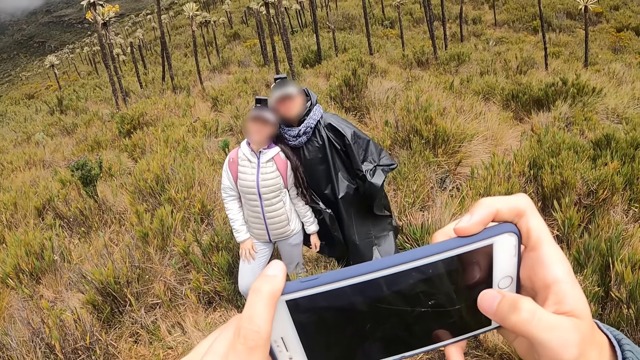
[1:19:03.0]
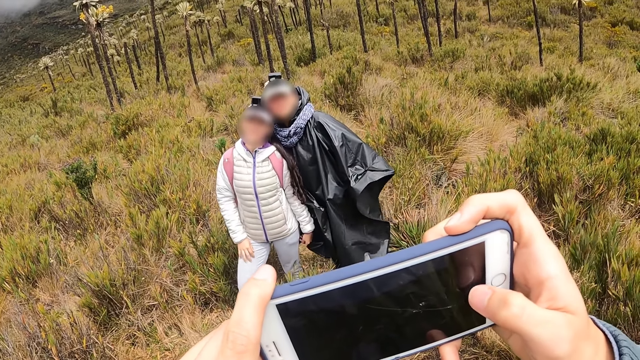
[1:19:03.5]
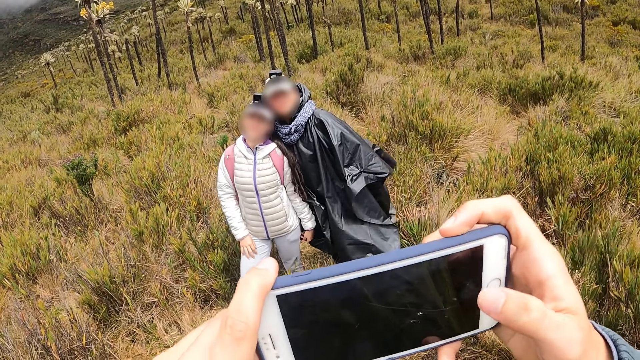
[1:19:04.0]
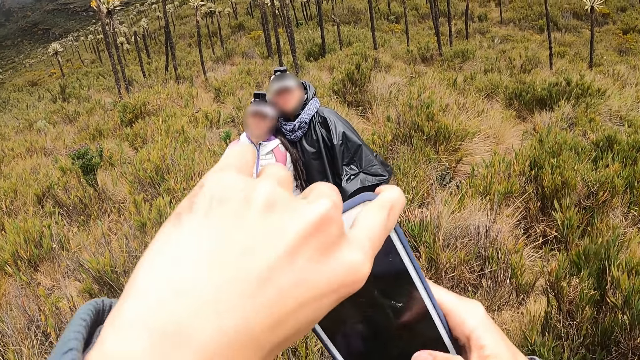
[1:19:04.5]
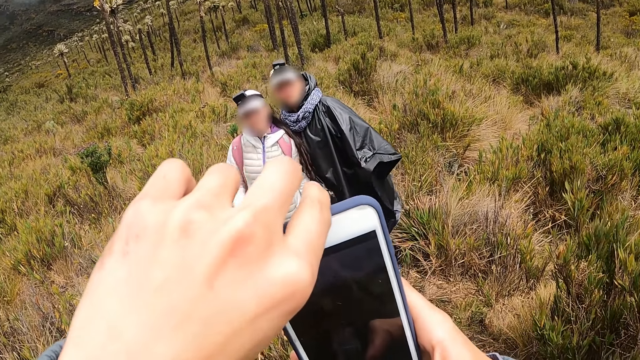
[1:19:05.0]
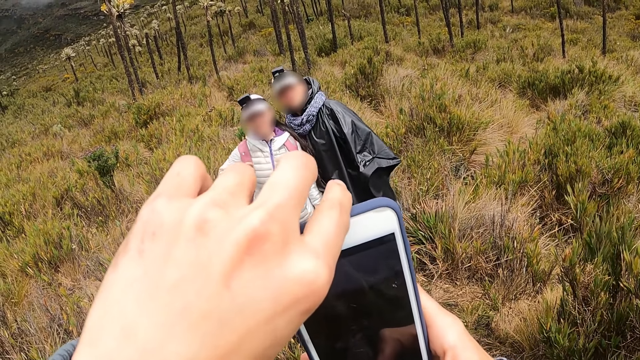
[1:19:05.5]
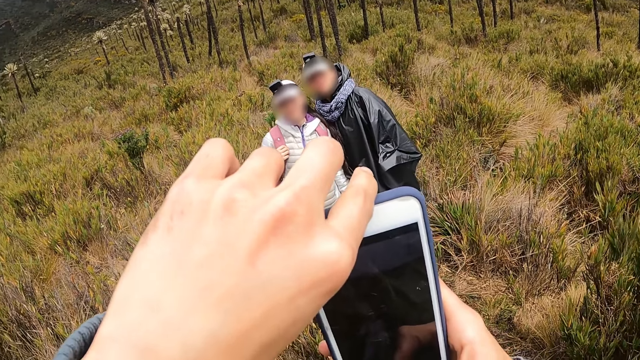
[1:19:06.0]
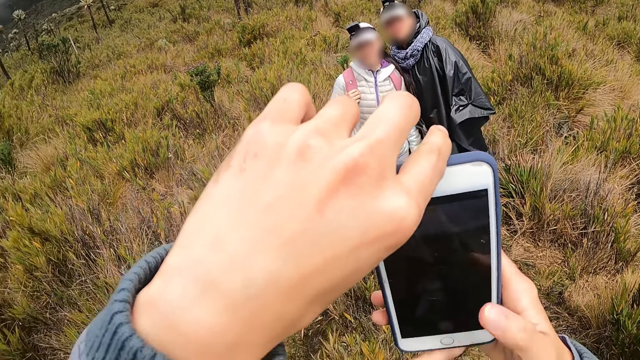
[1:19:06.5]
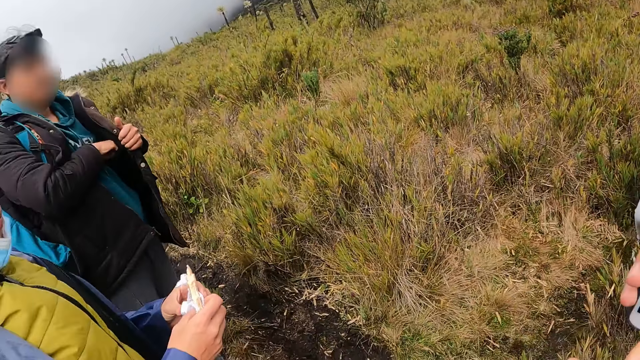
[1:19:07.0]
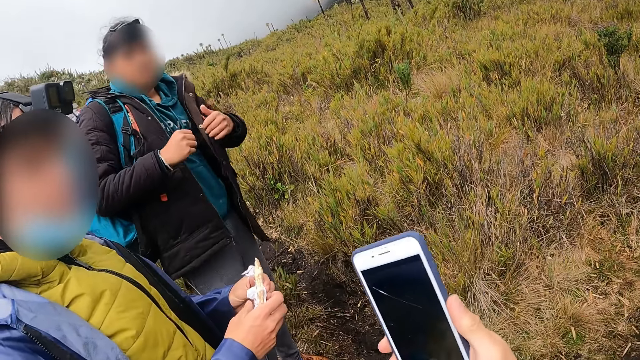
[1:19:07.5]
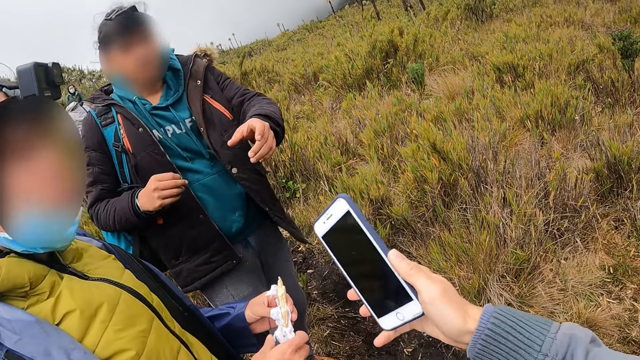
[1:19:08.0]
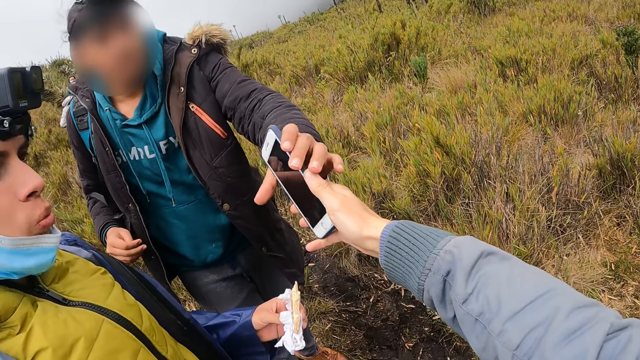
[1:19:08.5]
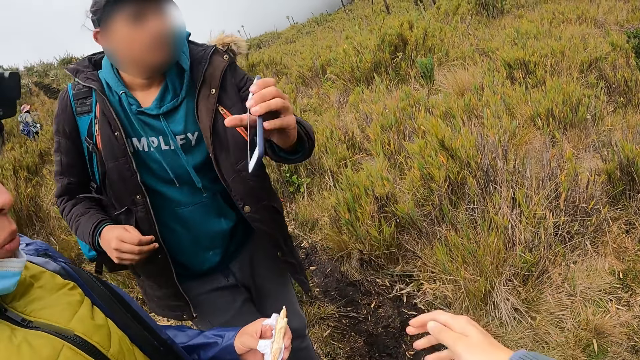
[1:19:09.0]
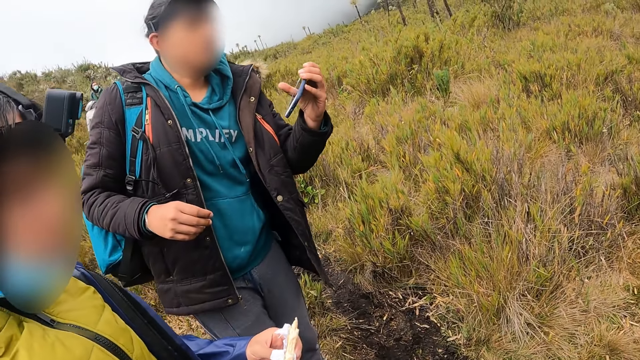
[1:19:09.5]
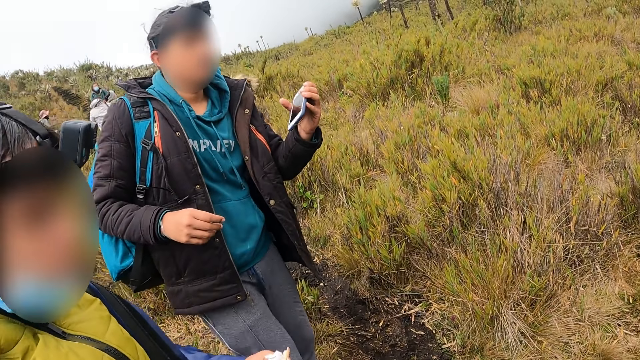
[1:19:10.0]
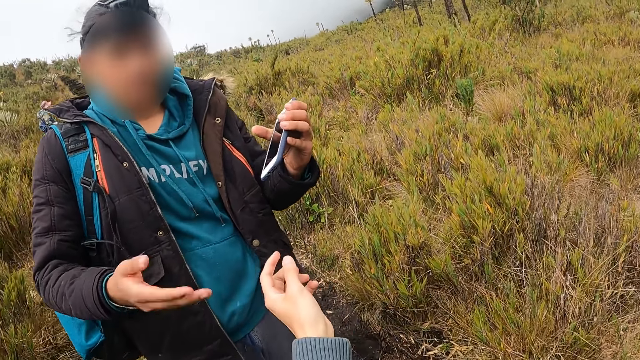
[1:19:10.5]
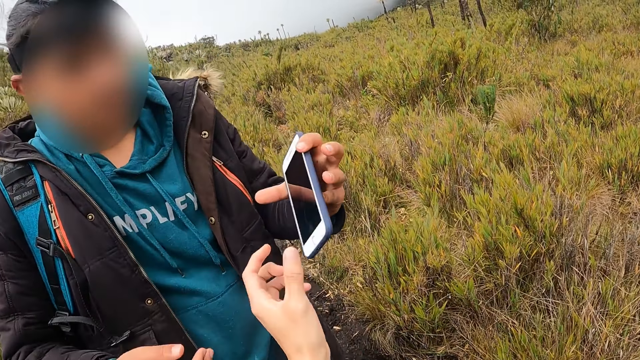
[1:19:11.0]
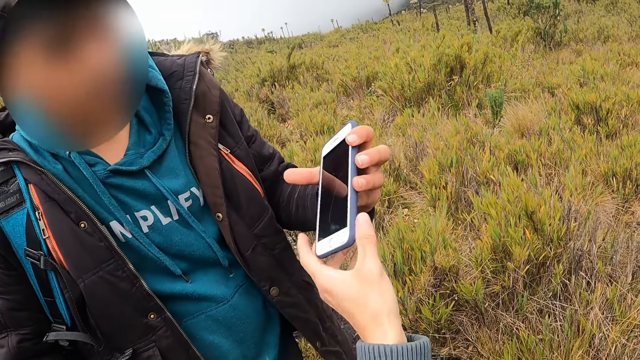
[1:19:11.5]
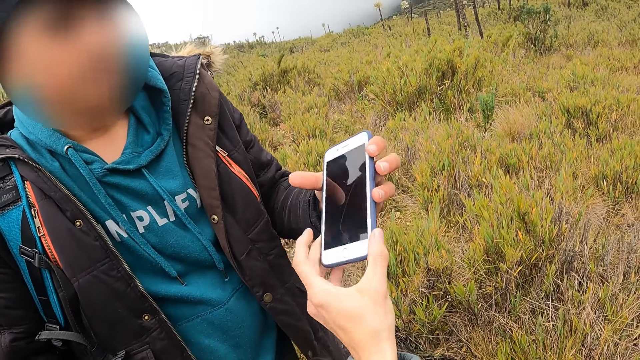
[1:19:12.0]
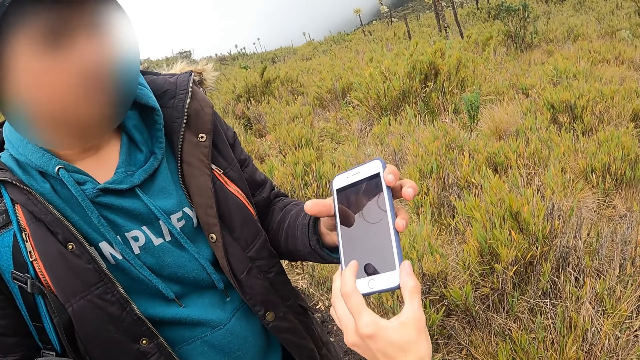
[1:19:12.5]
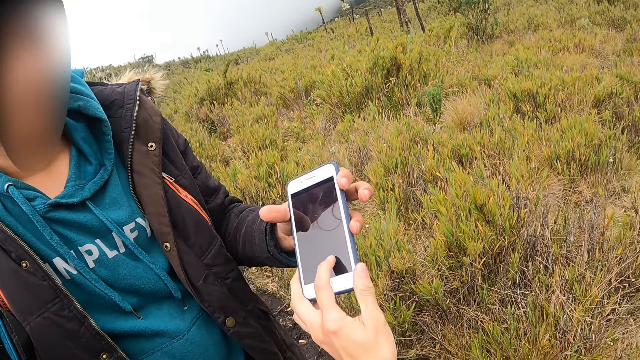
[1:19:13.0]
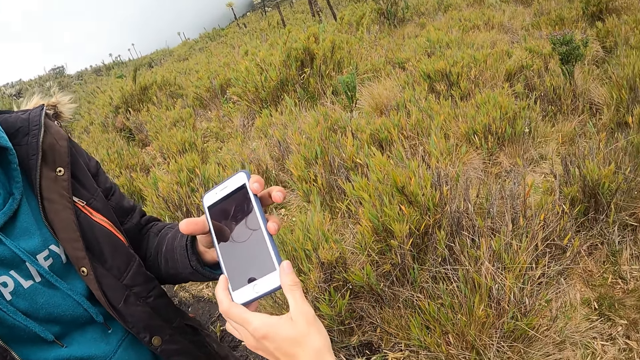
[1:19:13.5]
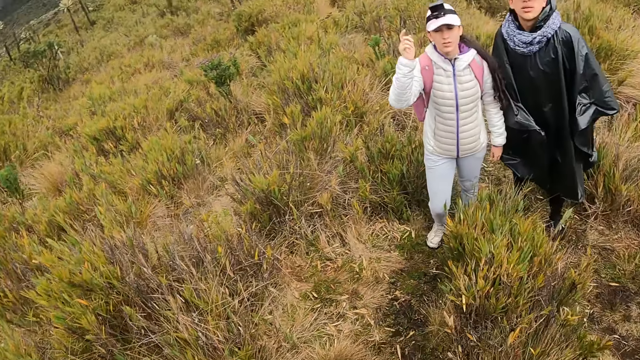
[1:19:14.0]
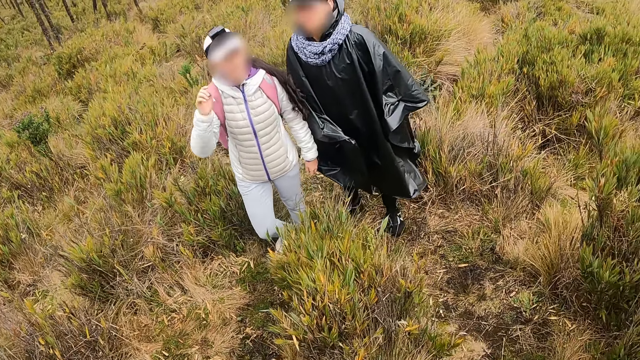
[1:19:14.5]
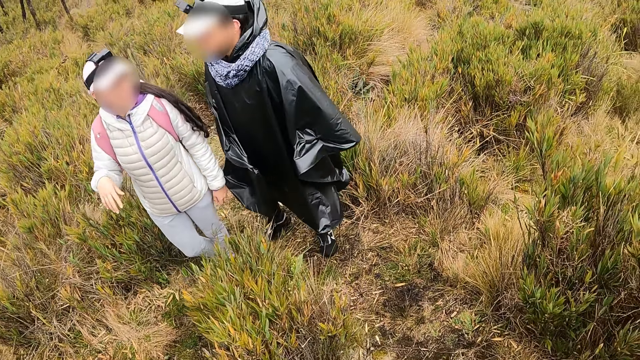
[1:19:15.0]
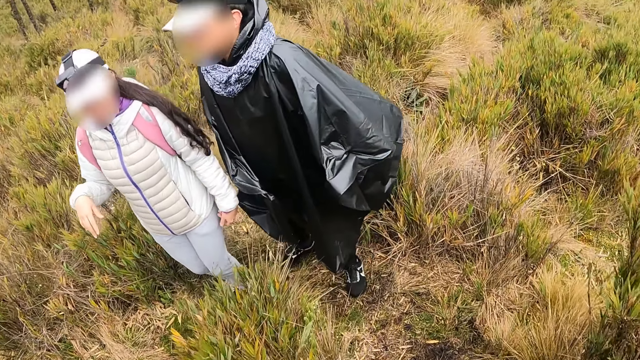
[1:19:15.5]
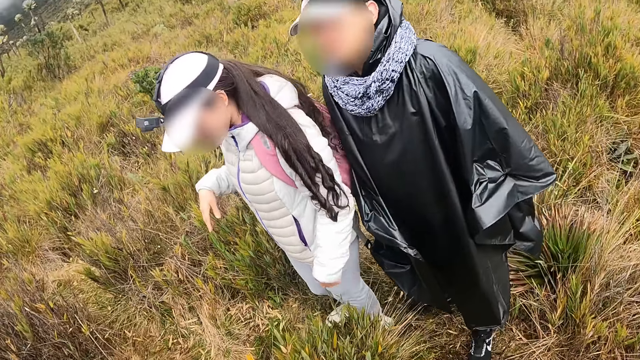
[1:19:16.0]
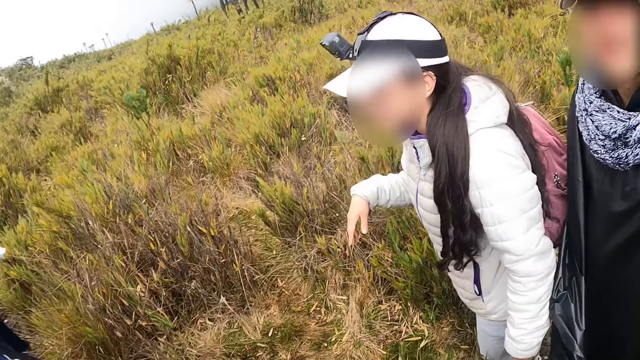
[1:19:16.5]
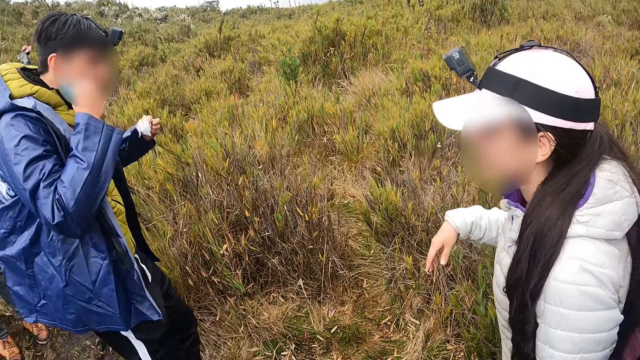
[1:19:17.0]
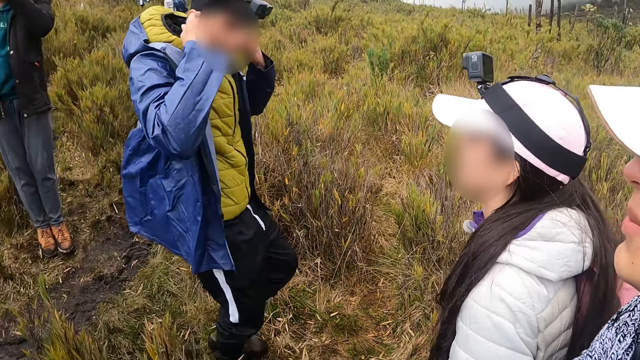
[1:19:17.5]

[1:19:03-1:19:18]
The camera wearer flips the phone. He takes a photo of a man and a woman. He passes the phone to another man with his right hand. He operates the phone in the hand of the other man with his left hand. He dialogues with the other man and holds the phone with the other man. He dialogues with the first man and the woman. He walks towards the woman and the first man.

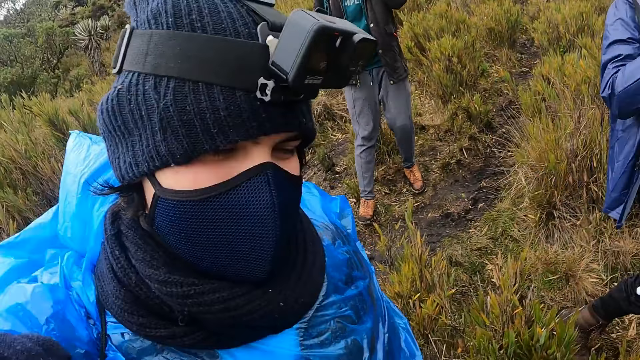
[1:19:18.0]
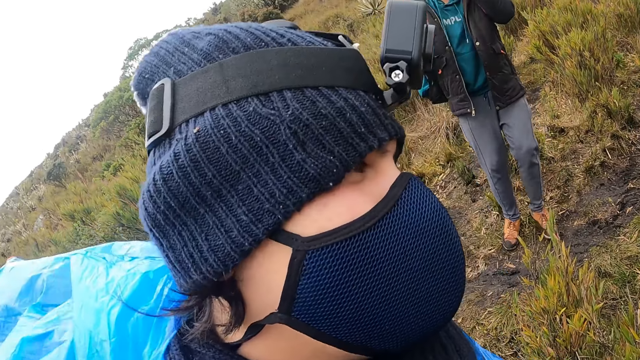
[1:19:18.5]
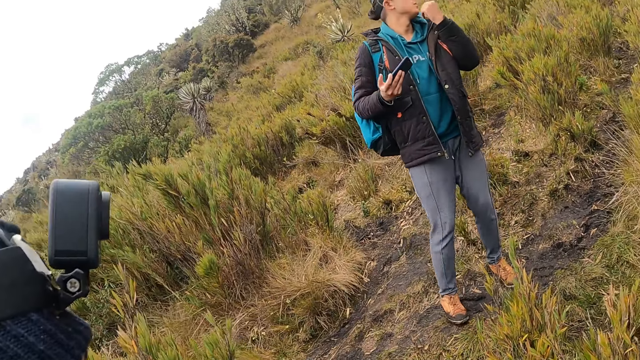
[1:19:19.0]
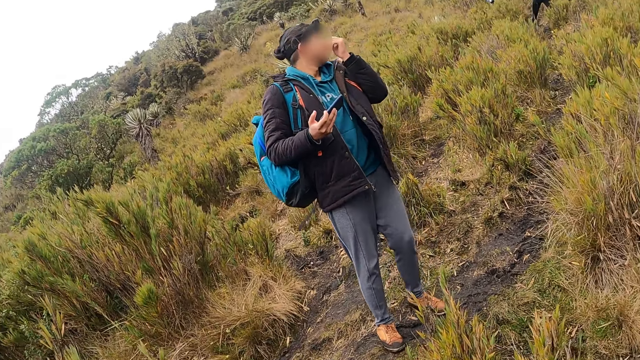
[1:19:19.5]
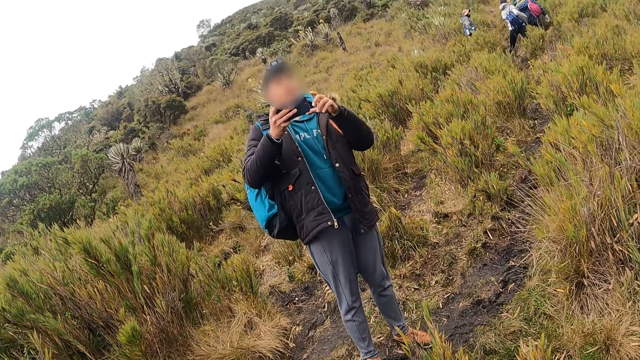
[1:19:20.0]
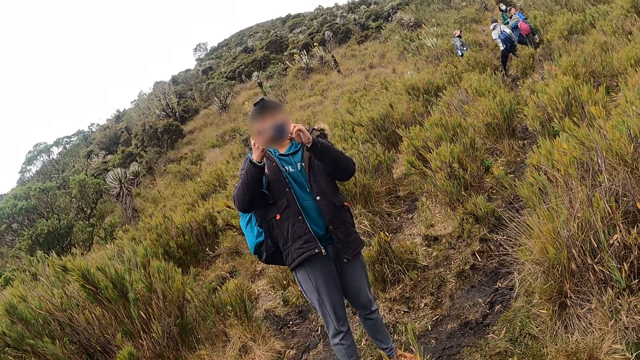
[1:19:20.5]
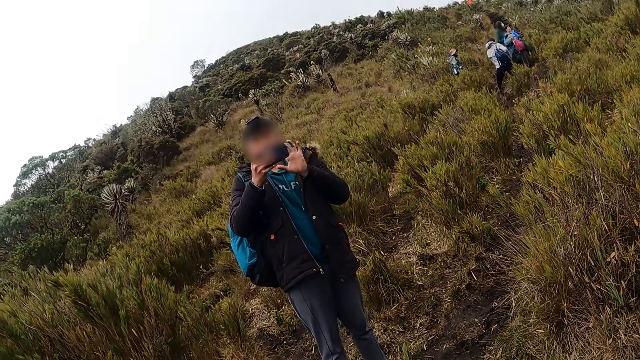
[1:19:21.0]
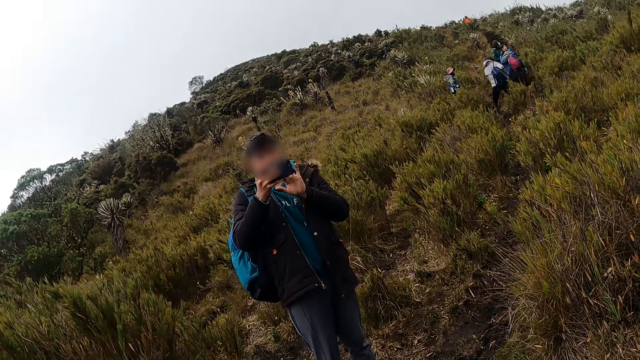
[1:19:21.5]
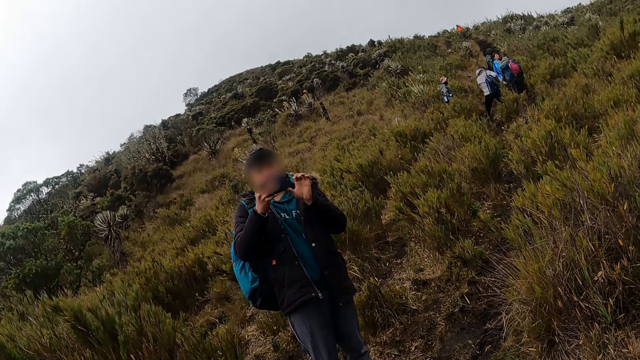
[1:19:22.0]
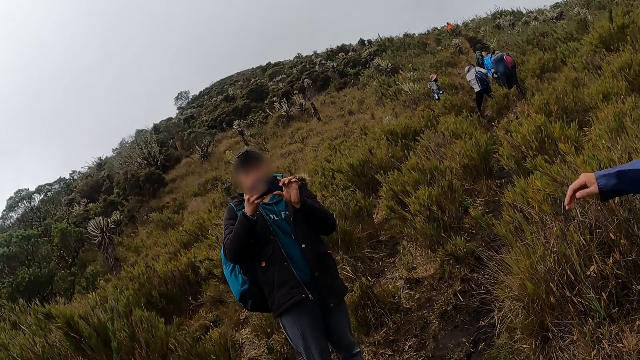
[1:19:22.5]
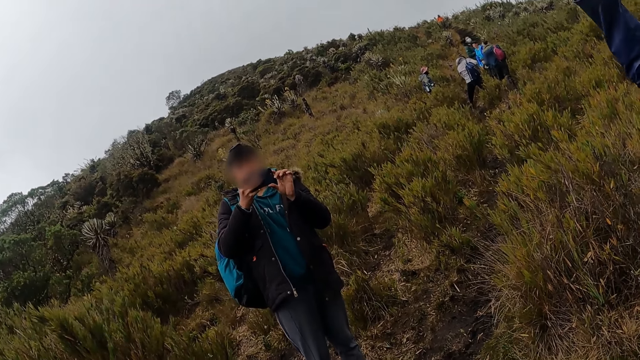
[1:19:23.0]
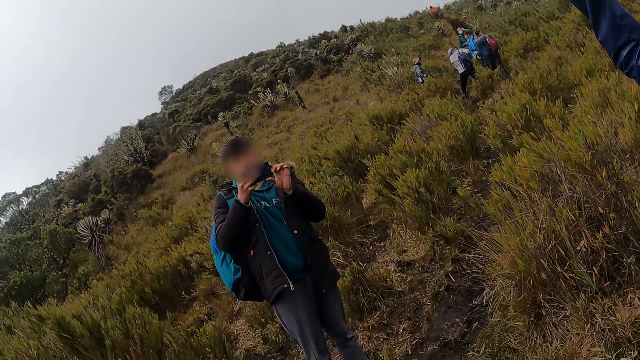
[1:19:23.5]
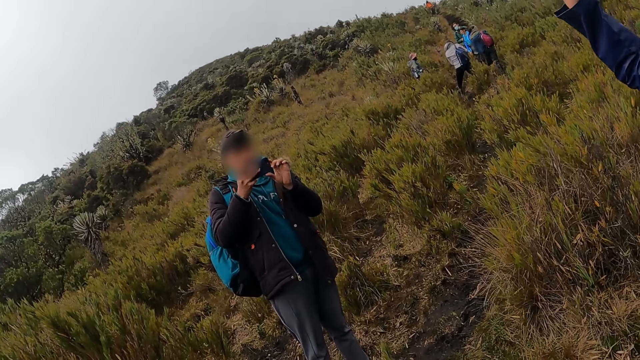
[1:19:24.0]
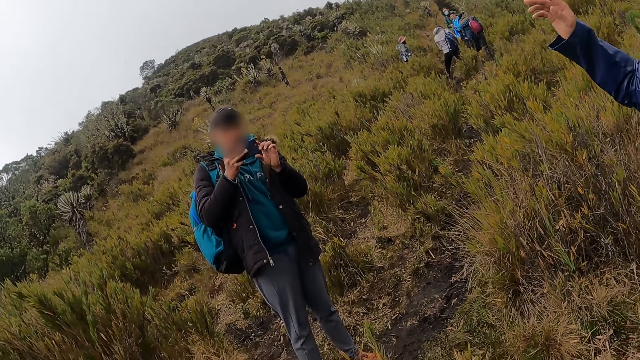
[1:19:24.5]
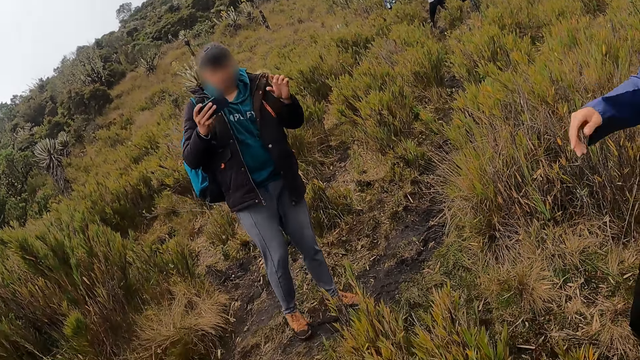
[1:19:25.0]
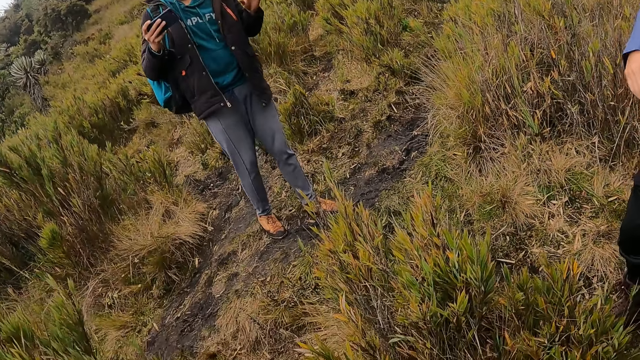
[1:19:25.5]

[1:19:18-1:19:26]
A man snaps a picture of the group with the phone in his hands. The man operates the phone with his left hand.
